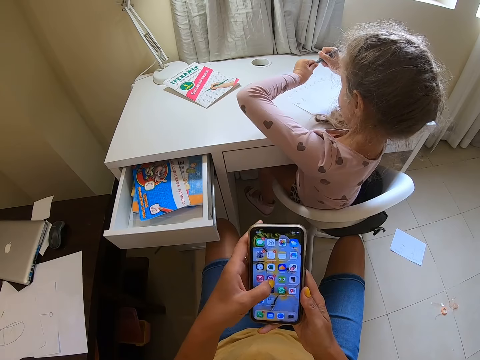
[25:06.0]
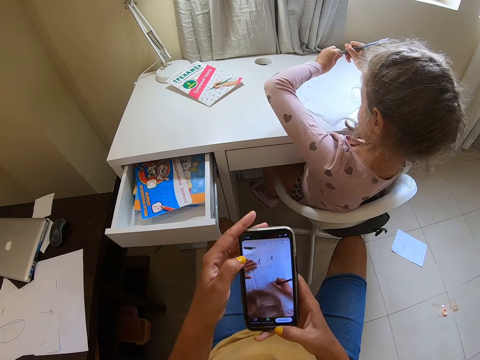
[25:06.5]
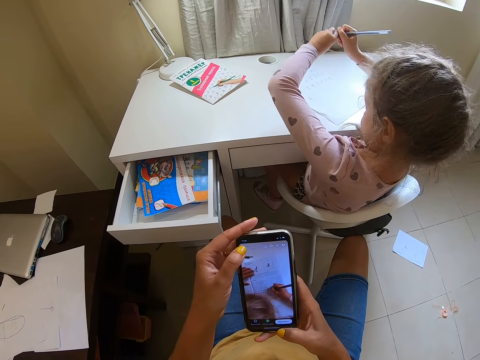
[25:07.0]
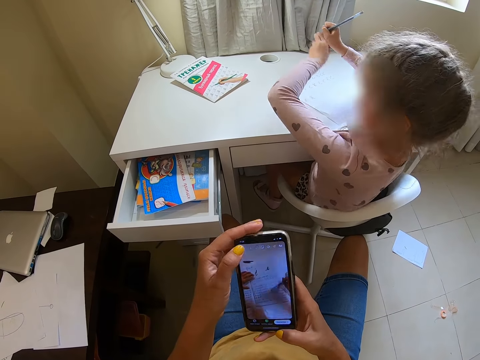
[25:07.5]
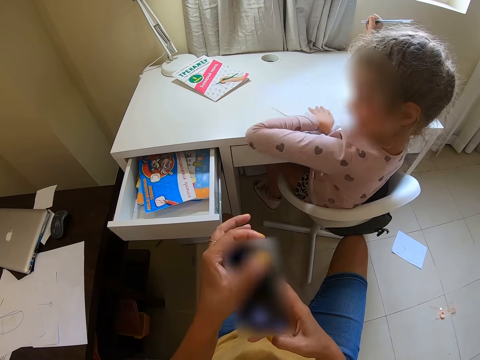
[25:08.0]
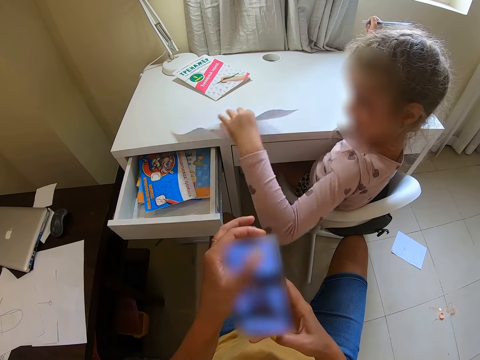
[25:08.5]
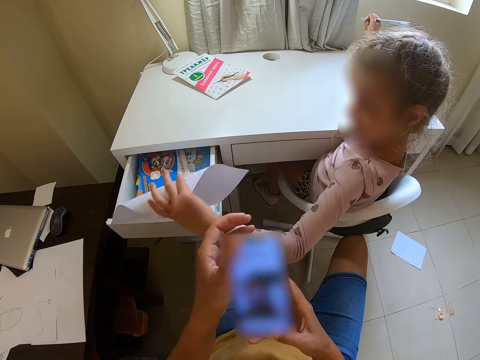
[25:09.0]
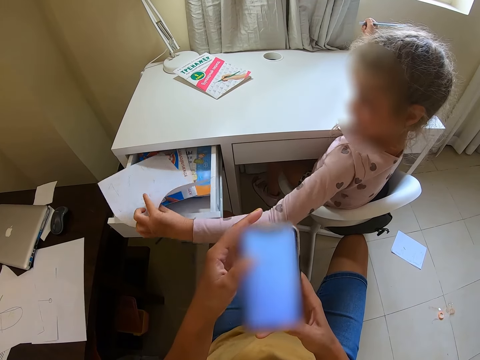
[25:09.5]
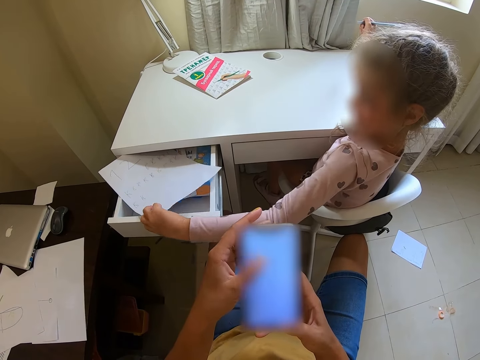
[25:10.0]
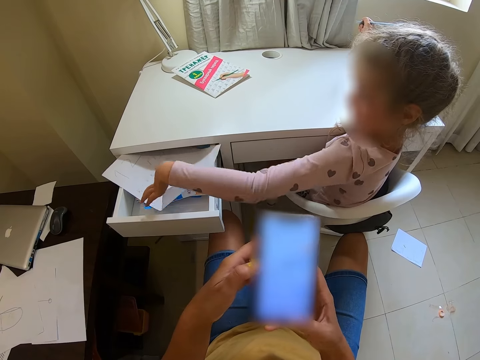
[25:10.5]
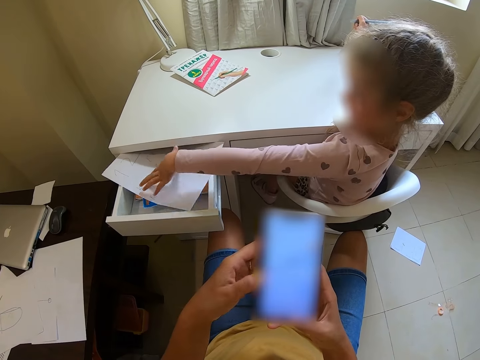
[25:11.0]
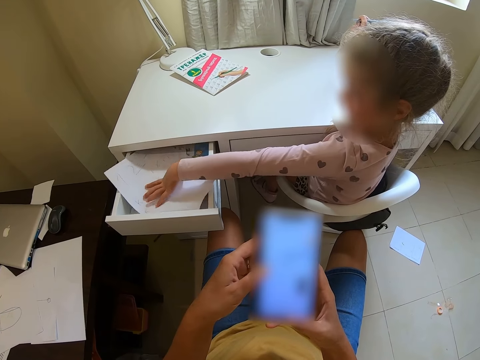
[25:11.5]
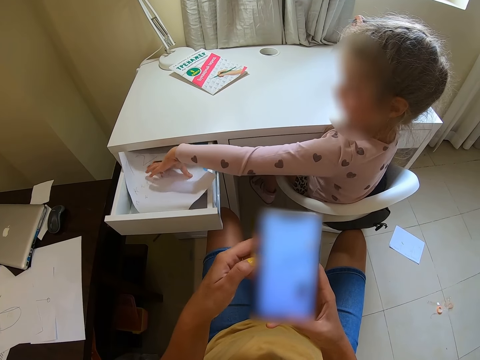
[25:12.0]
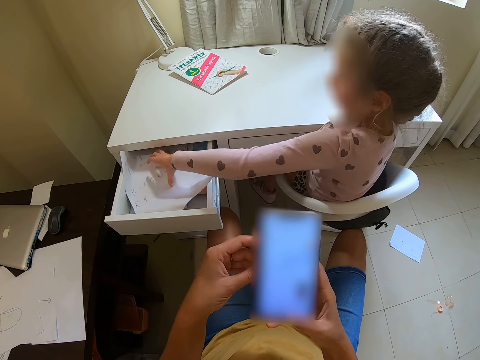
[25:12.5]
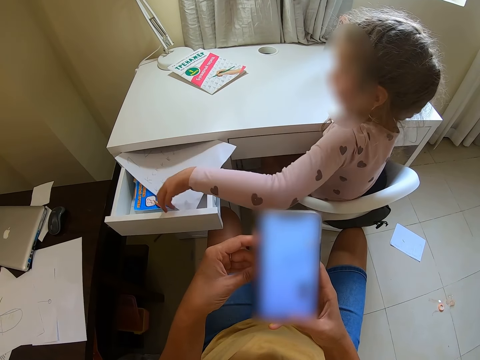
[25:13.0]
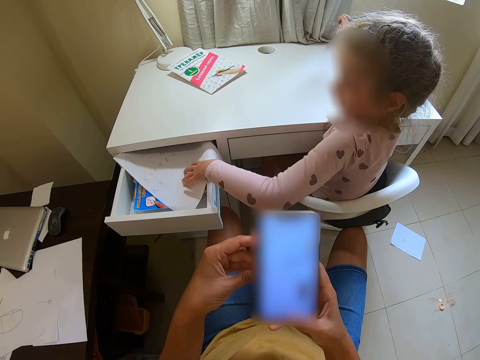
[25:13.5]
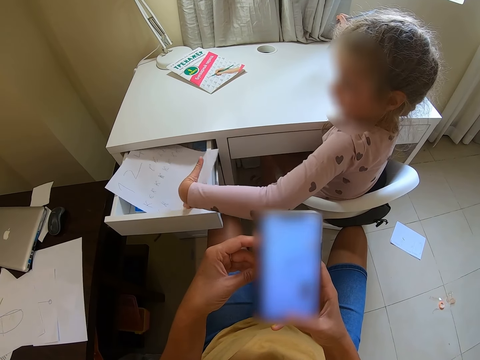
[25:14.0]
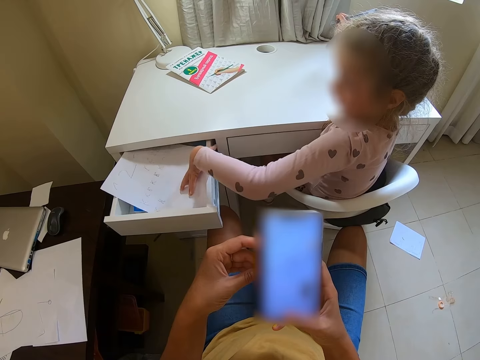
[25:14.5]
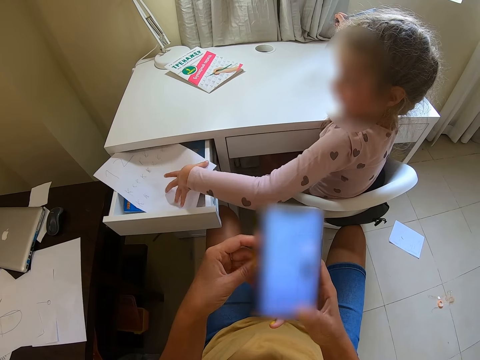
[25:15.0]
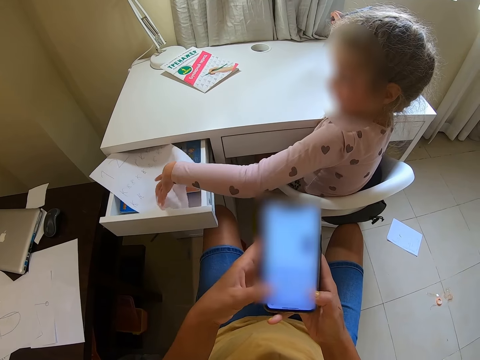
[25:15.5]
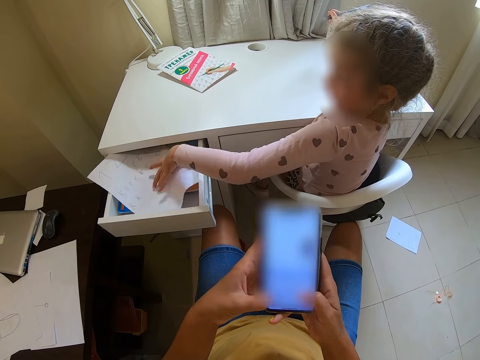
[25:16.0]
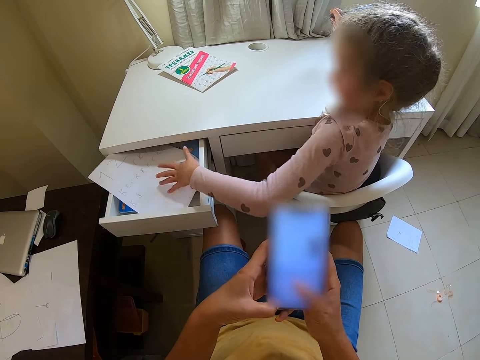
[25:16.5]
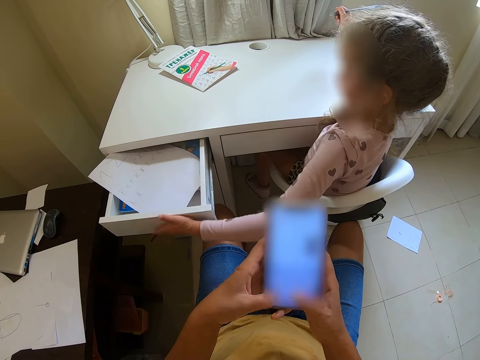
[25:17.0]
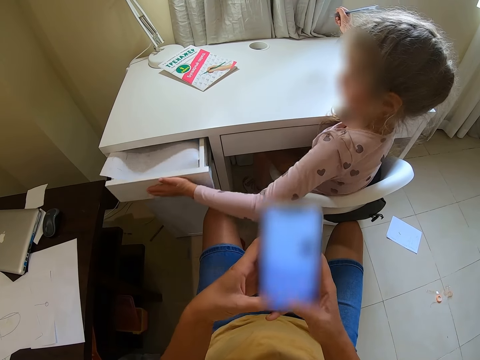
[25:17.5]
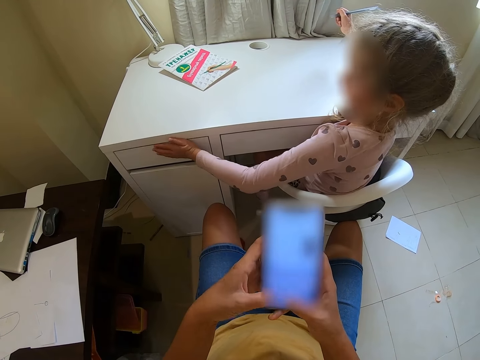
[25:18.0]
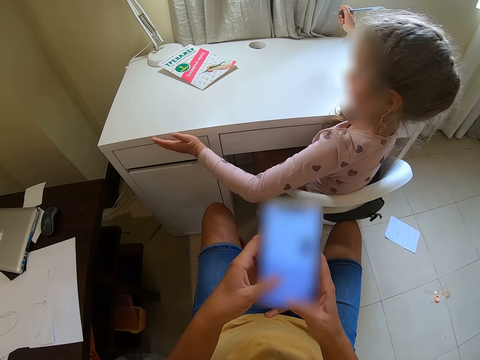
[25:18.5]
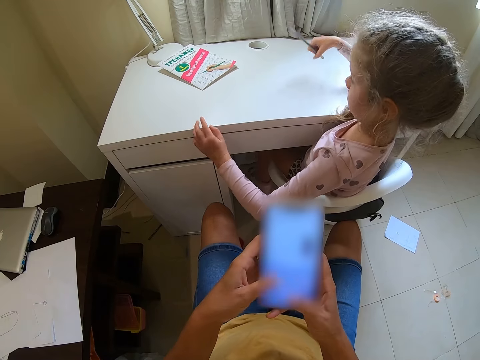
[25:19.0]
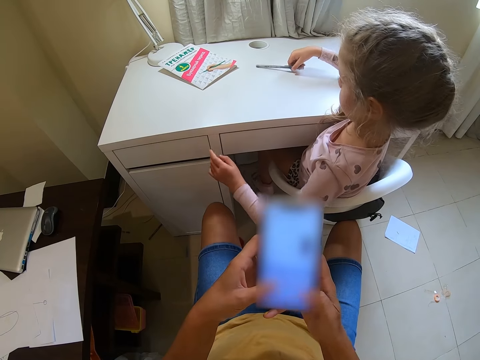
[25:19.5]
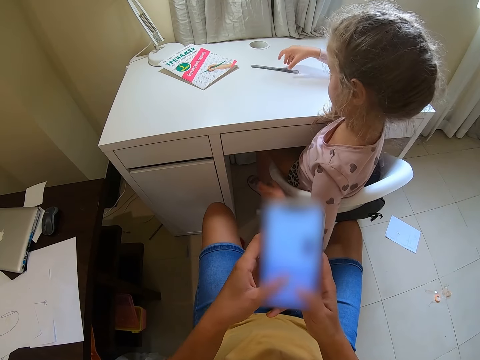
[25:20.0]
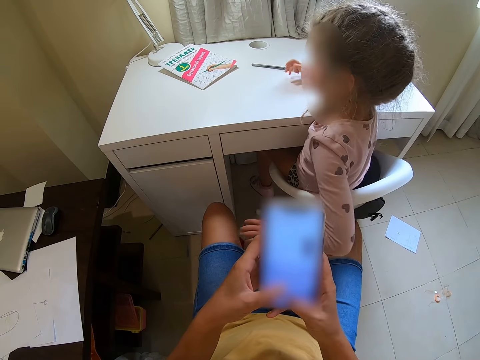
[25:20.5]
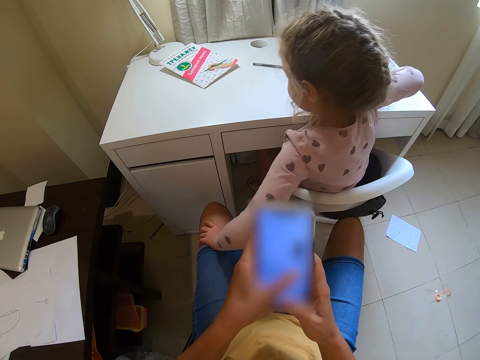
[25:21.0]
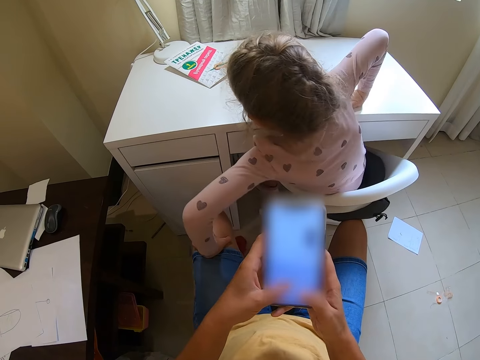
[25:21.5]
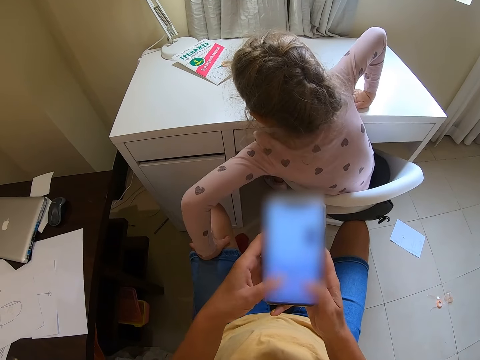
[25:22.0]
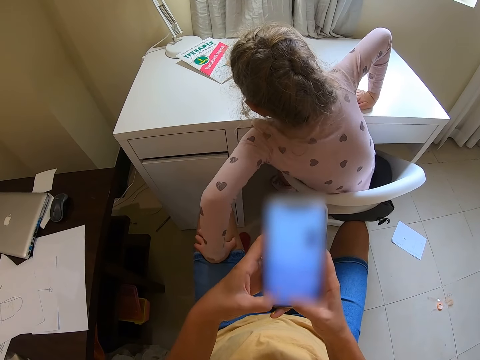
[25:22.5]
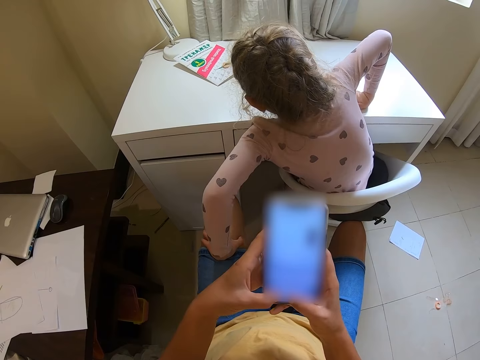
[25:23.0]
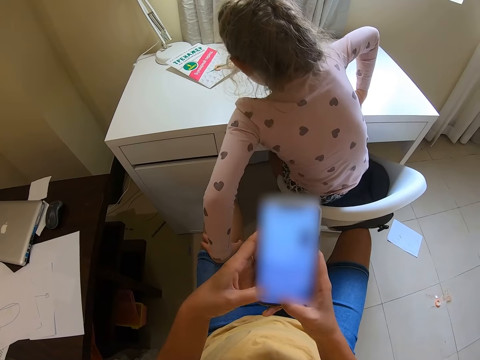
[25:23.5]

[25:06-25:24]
The child holds the pen with both hands, picks the paper from the table, puts the paper in the drawer and closes the drawer. The child puts the pen on the table. The child holds the camera wearer's thigh, stands up and supports her hand on the table.

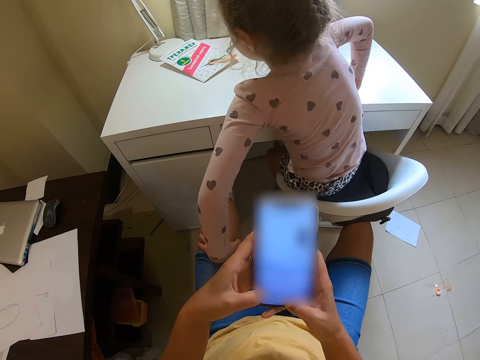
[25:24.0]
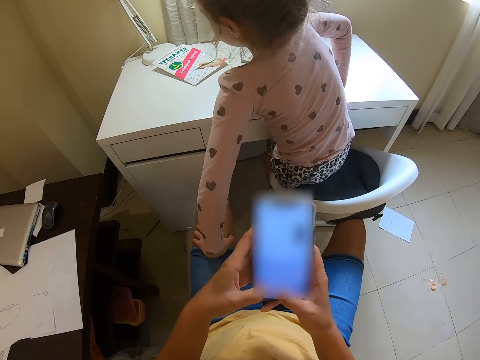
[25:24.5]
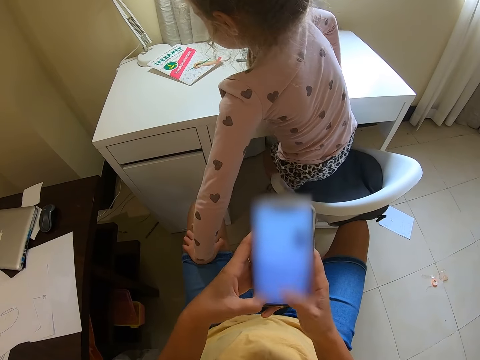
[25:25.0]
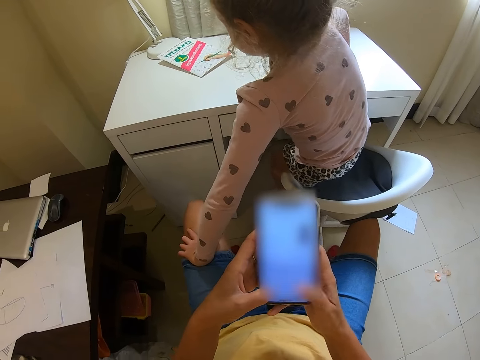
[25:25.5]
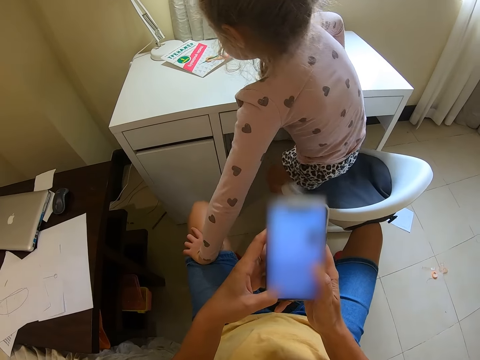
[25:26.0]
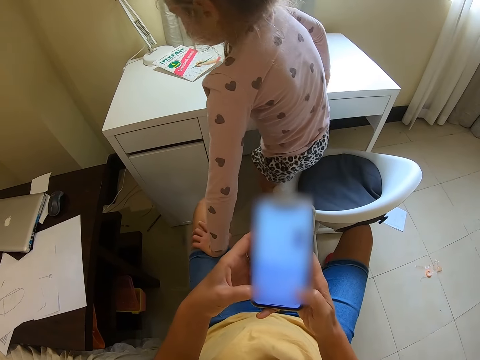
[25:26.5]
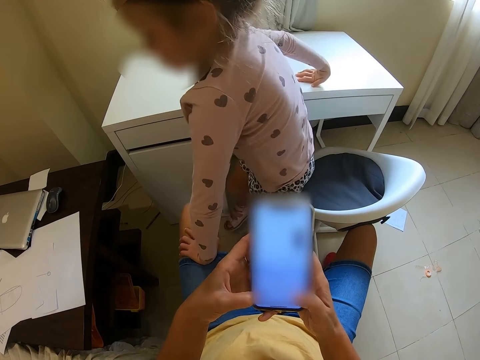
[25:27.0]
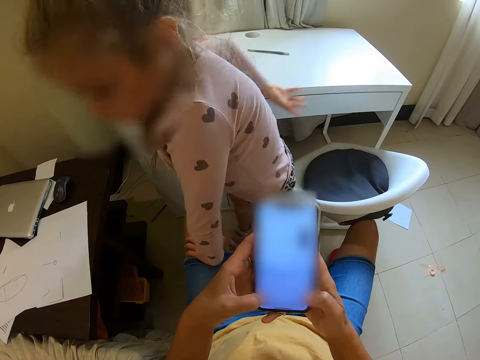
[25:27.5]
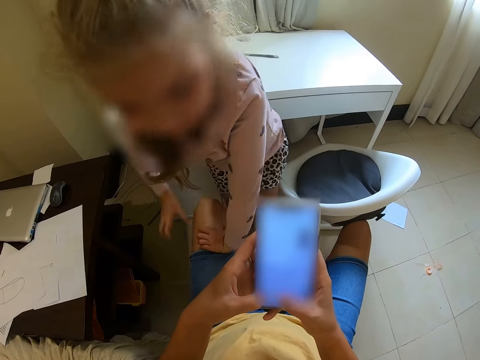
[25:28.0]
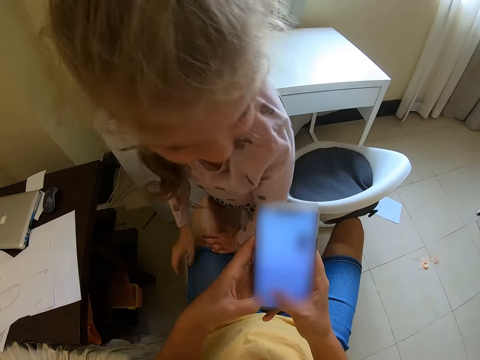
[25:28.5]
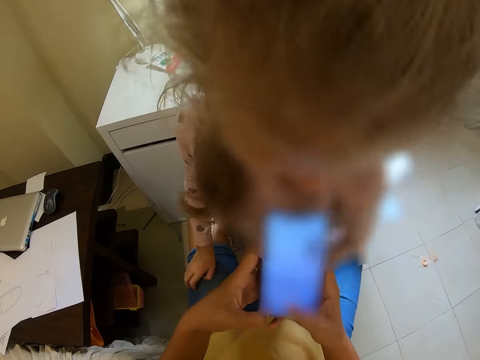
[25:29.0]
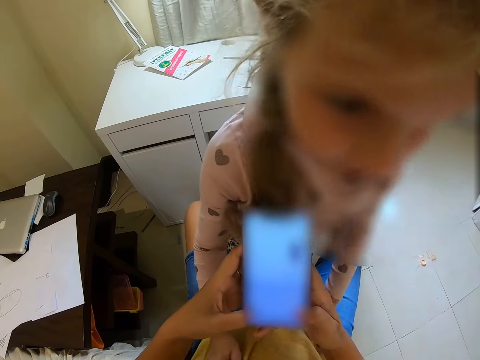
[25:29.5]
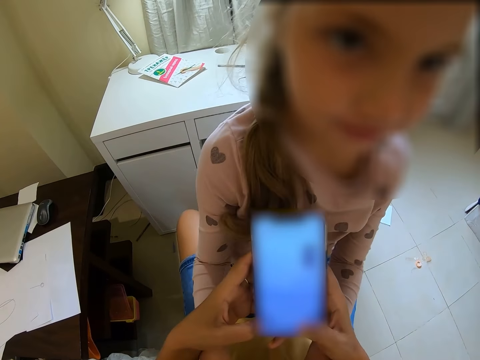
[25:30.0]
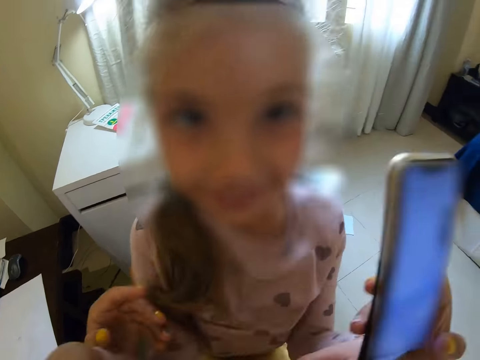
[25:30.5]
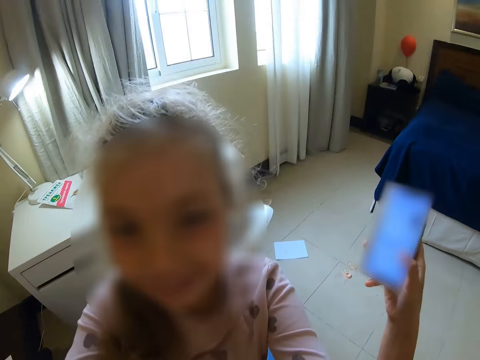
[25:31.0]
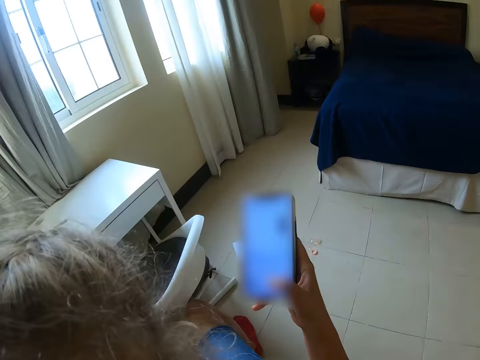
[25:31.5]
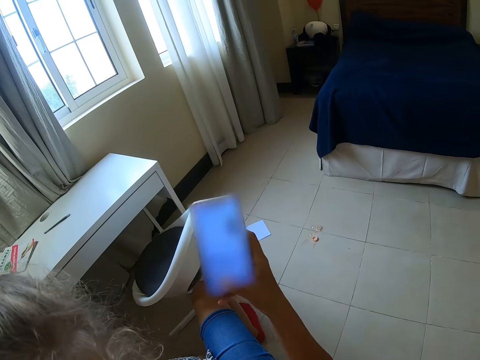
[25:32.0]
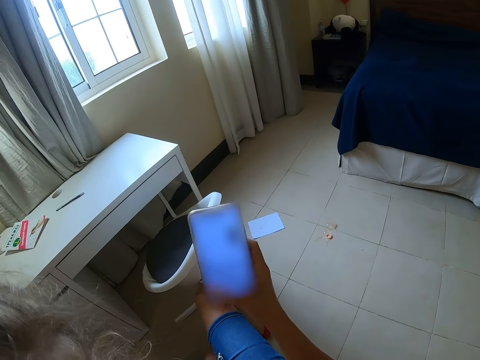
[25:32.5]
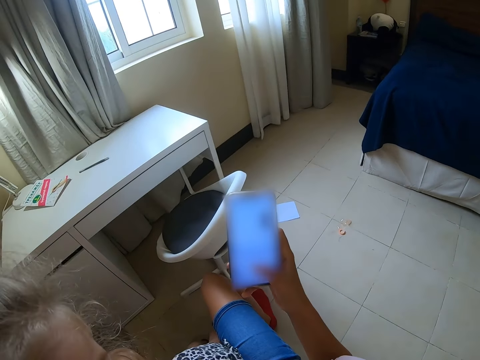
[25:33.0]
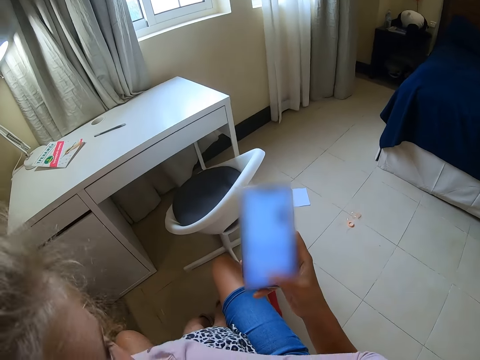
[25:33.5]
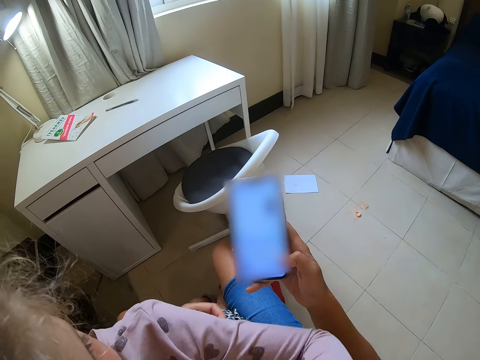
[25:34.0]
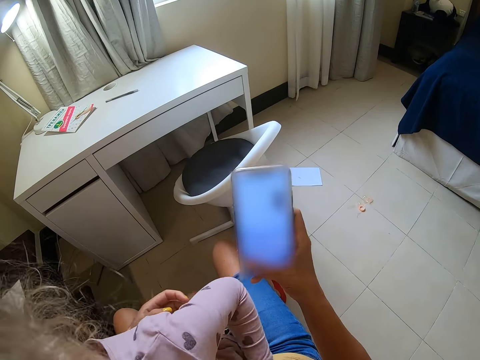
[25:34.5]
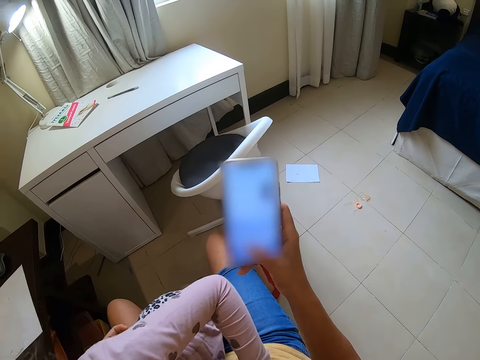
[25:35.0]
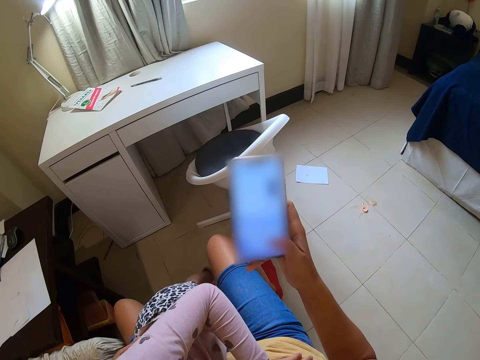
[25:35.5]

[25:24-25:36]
The child wakes from the chair and turns on the camera wearer. The camera wearer moves their hands. The child moves to the camera wearer. The camera wearer hugs the child.
